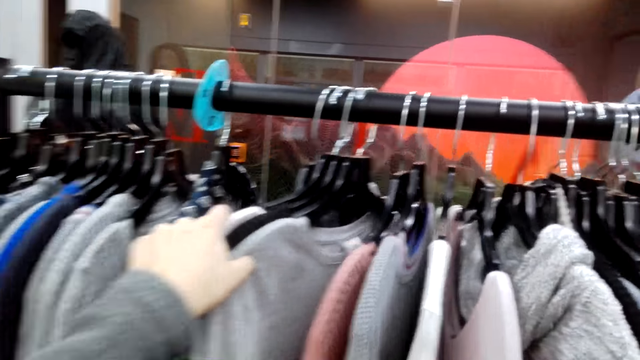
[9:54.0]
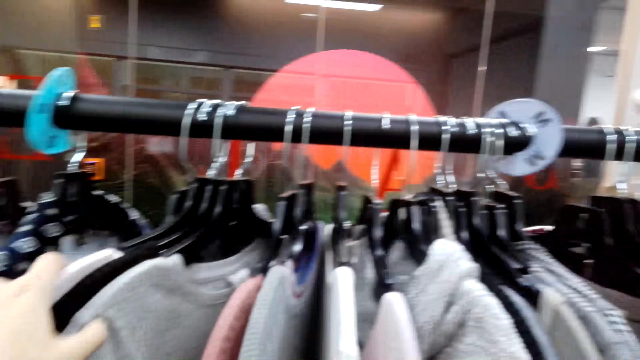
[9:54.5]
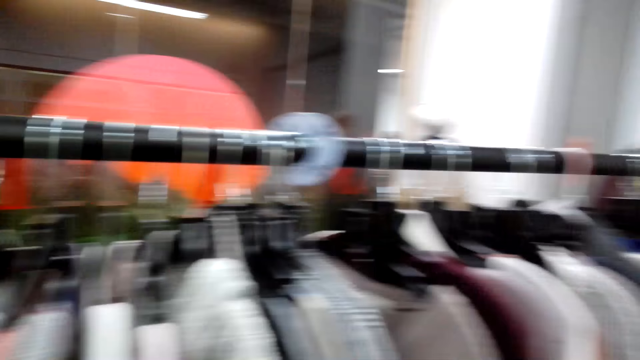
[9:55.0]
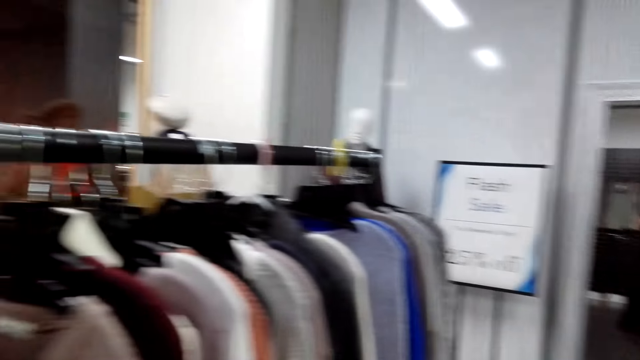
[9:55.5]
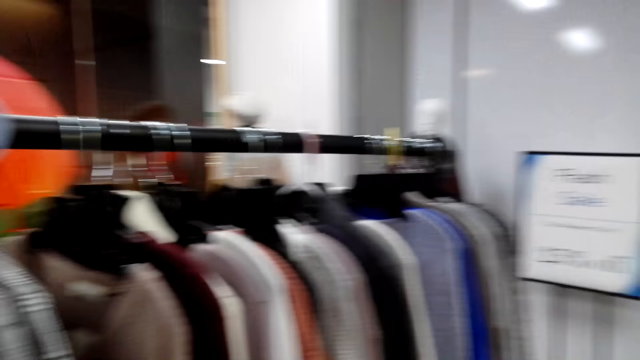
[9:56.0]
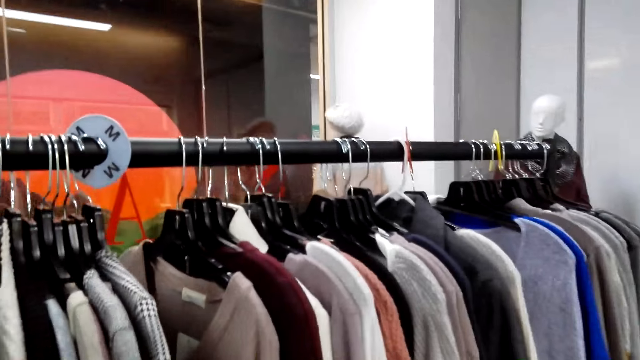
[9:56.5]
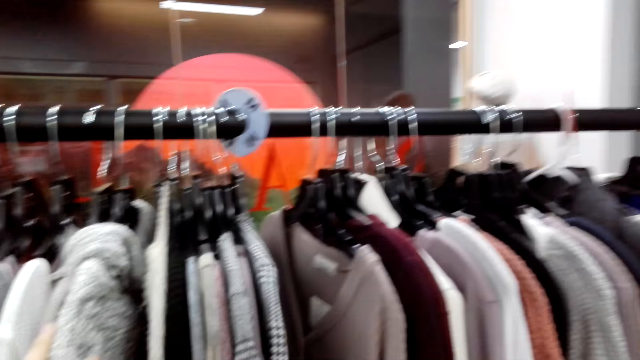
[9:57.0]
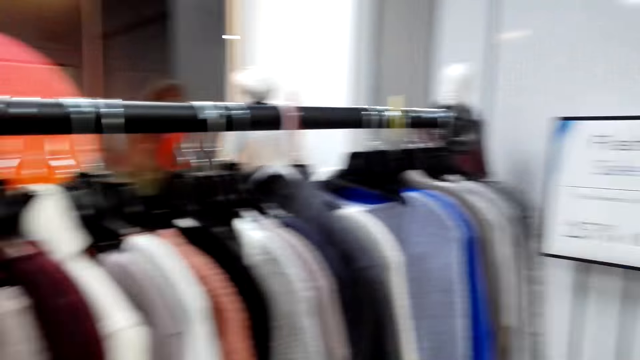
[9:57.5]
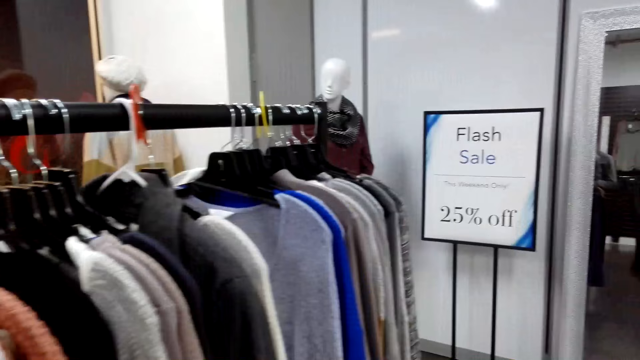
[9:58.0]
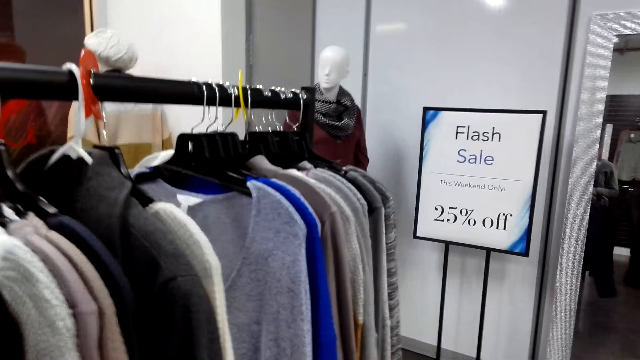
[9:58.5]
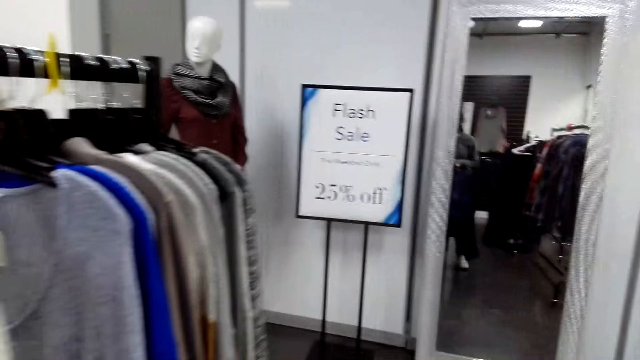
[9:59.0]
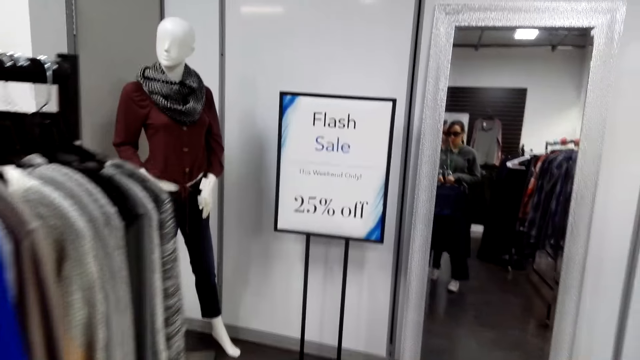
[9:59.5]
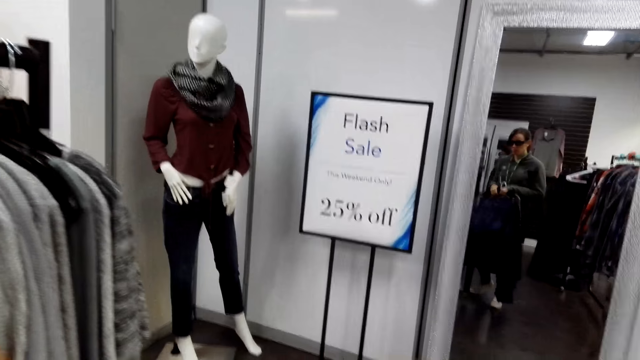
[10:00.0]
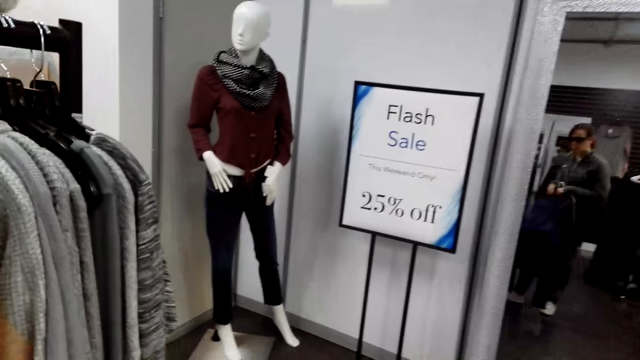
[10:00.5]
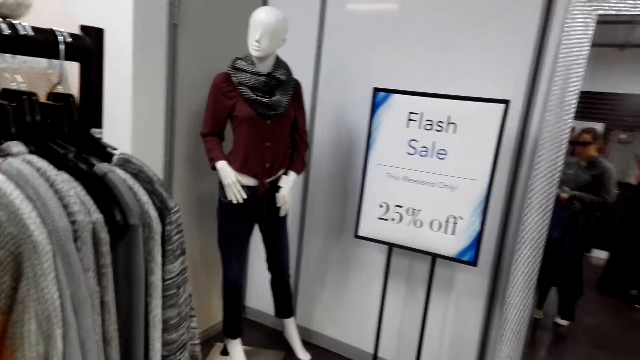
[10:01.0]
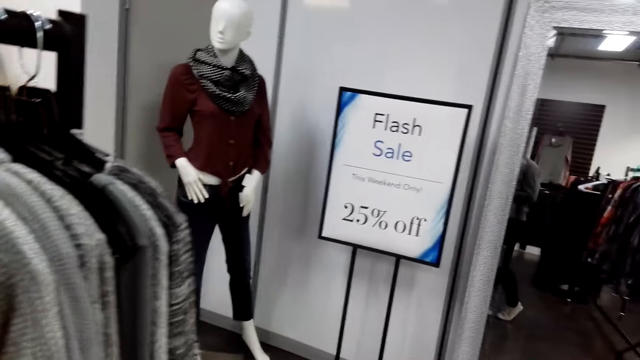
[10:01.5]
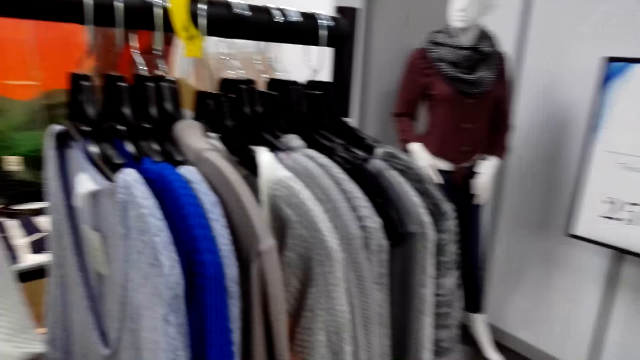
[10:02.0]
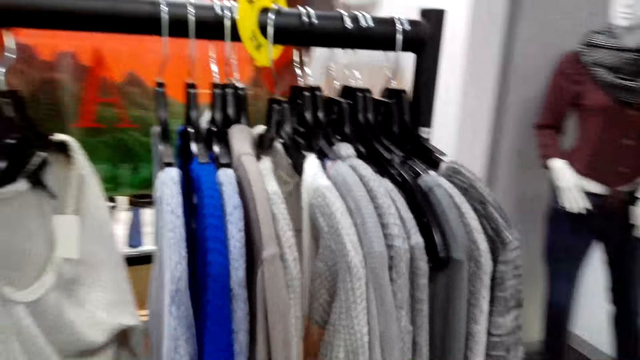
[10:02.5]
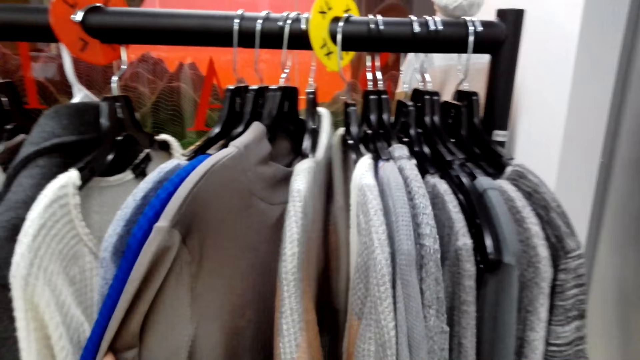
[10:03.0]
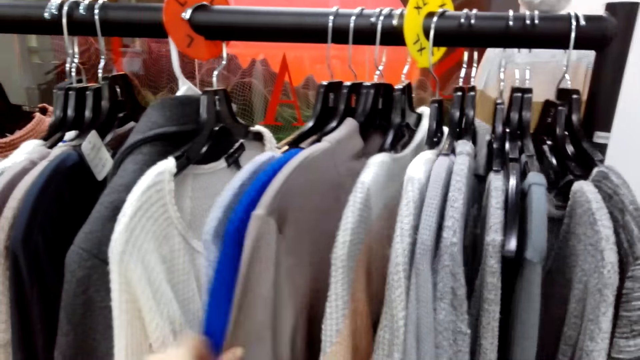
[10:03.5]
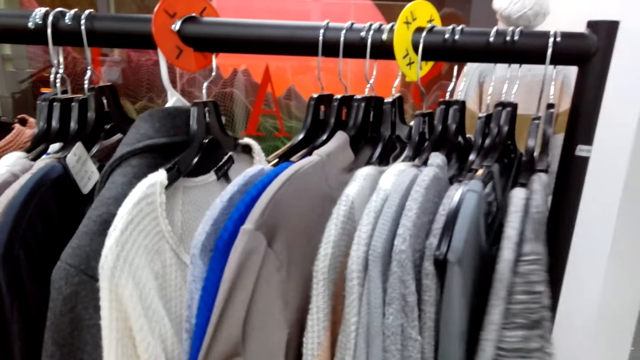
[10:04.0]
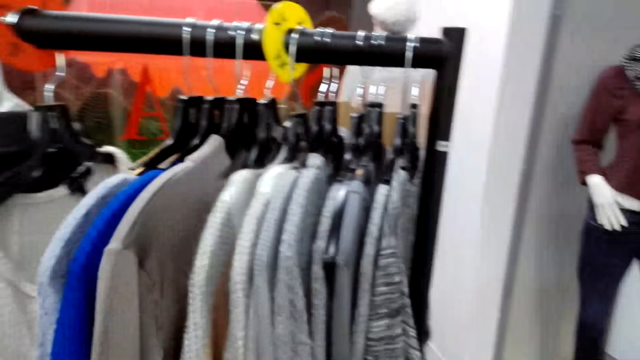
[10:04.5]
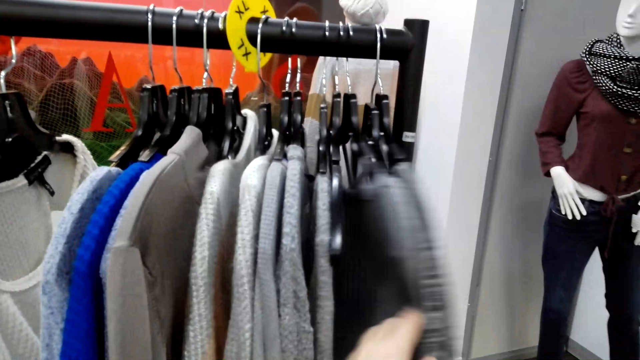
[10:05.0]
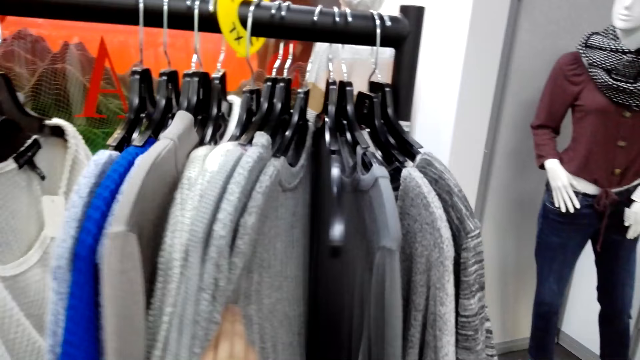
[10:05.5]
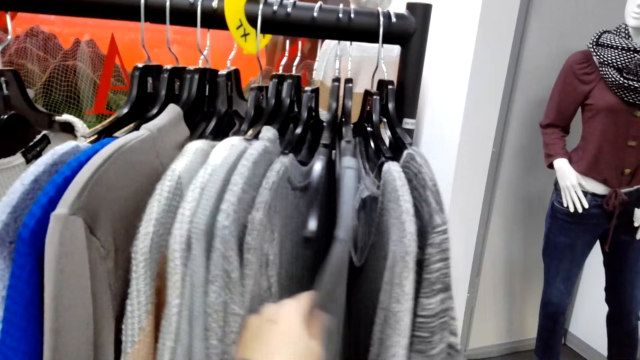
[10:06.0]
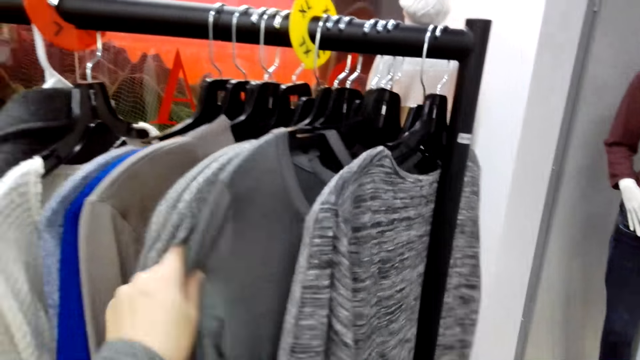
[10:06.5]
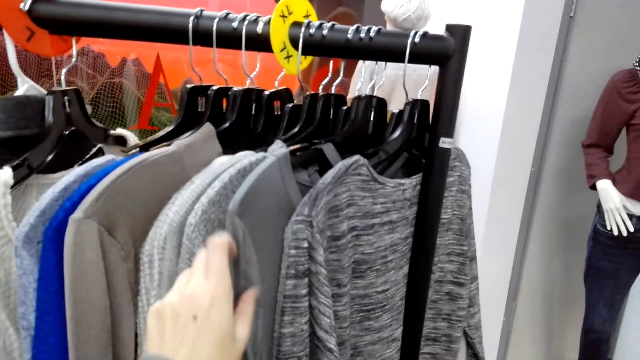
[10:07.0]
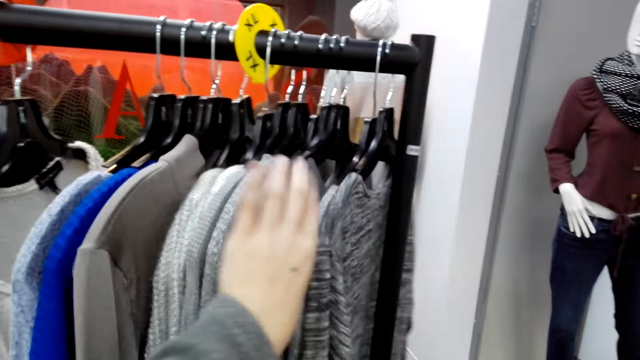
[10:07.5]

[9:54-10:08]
The camera wearer looks around. They move around. They touch the cloths.

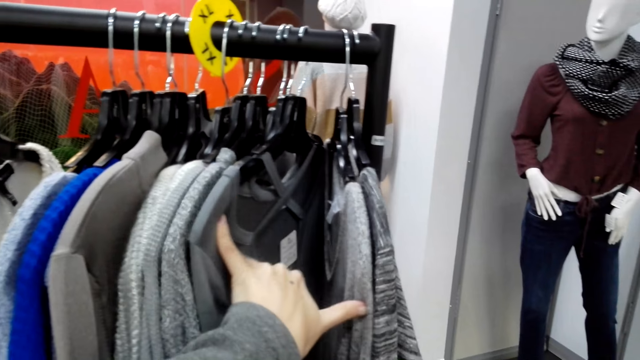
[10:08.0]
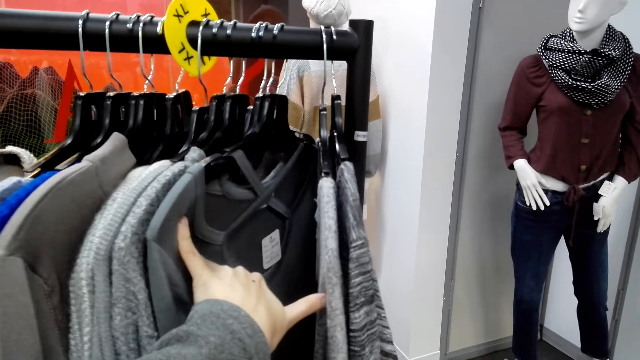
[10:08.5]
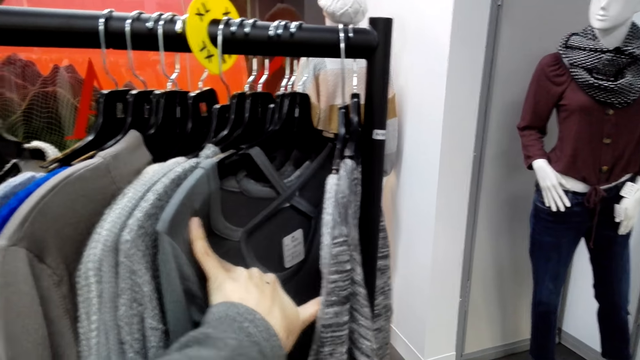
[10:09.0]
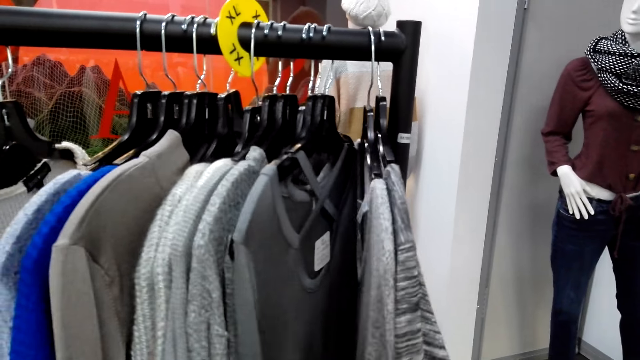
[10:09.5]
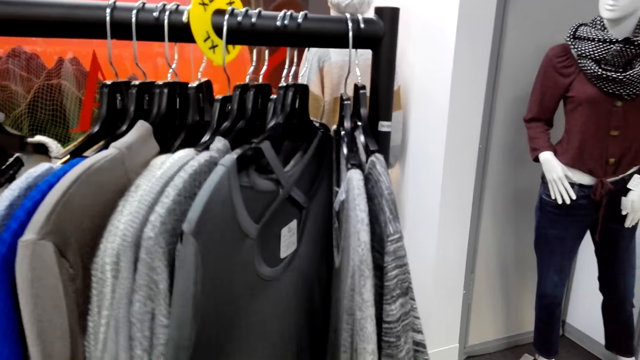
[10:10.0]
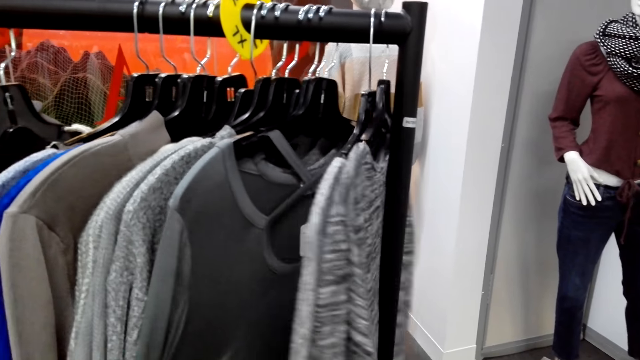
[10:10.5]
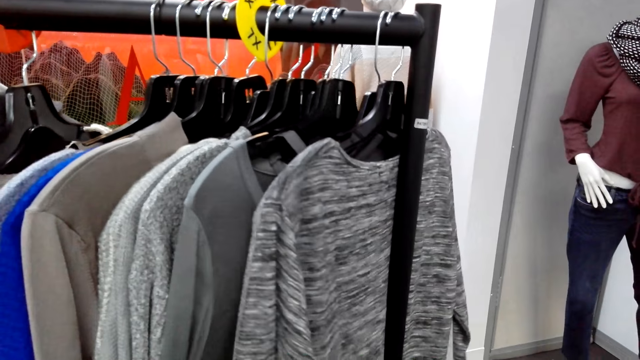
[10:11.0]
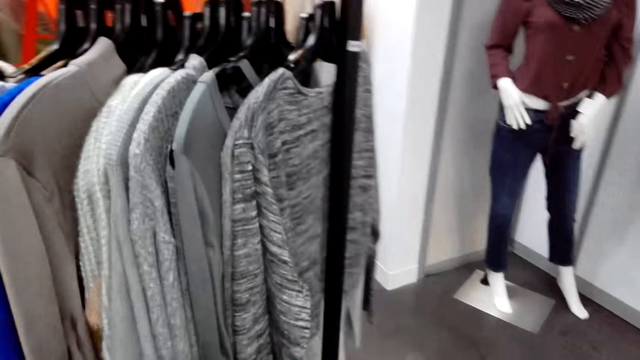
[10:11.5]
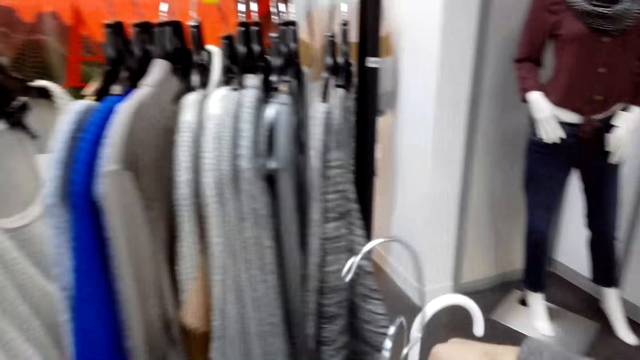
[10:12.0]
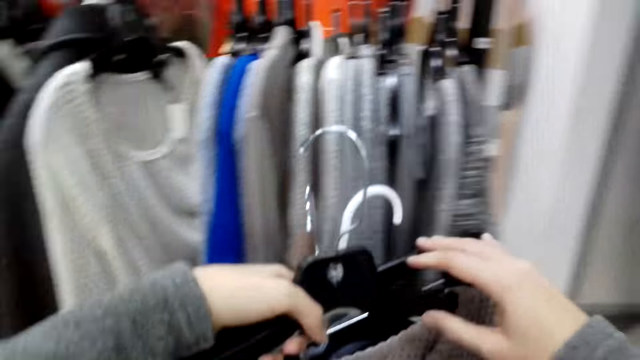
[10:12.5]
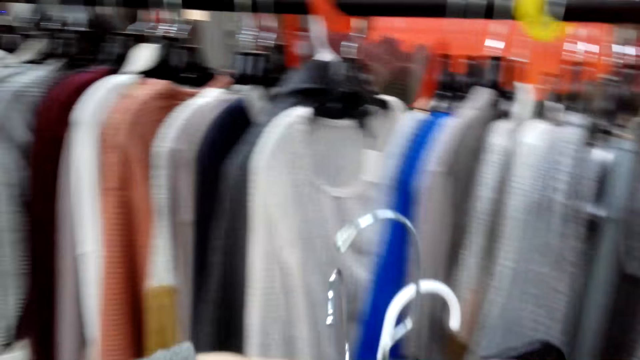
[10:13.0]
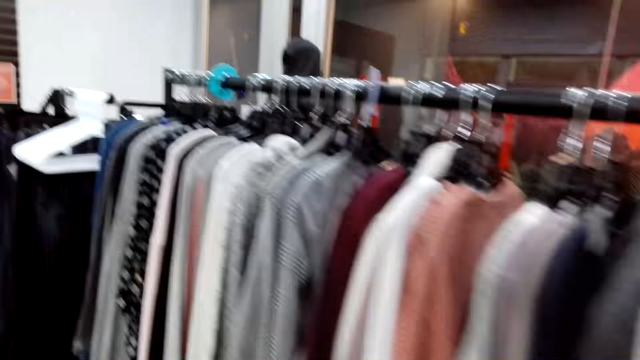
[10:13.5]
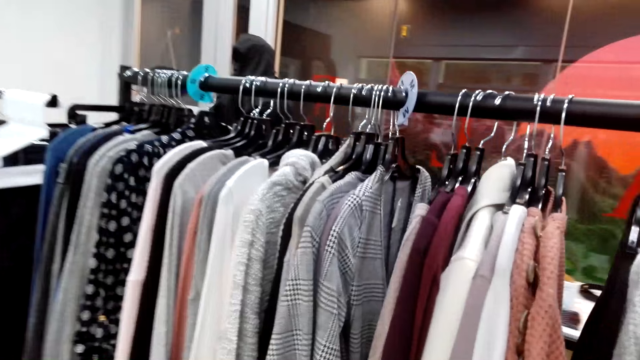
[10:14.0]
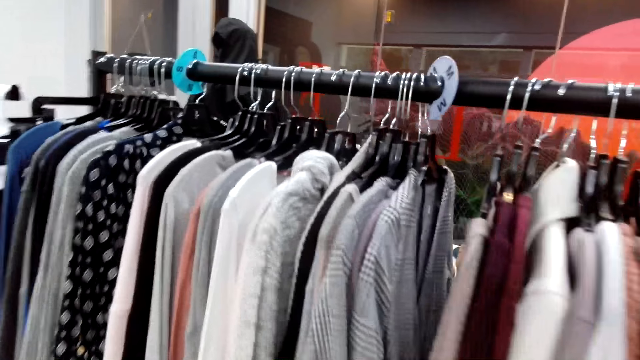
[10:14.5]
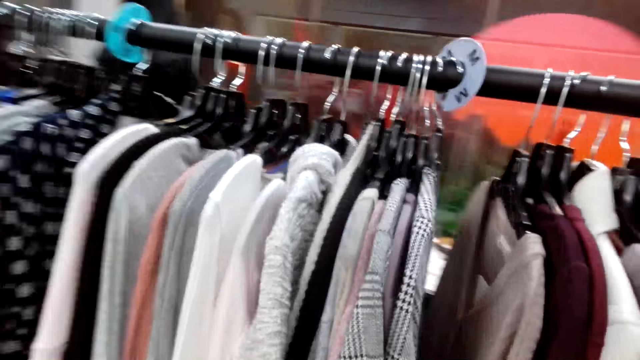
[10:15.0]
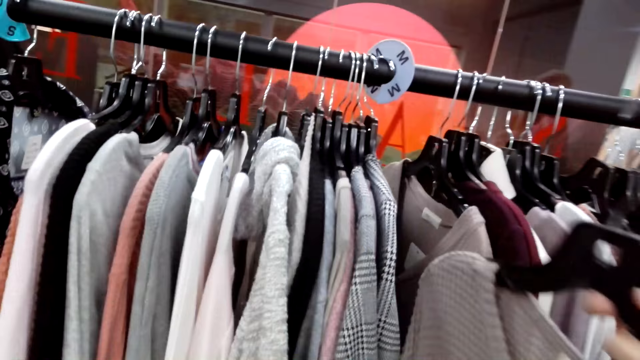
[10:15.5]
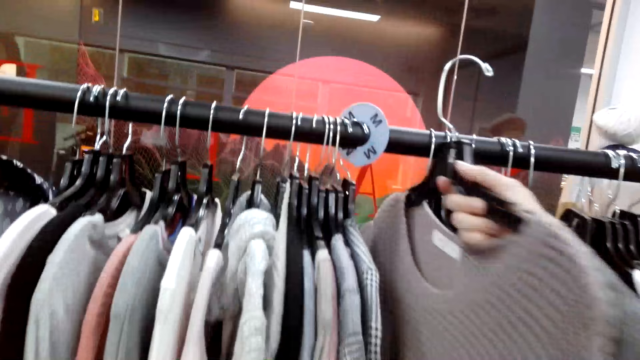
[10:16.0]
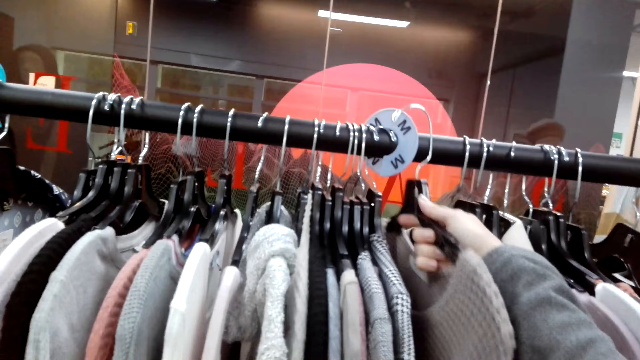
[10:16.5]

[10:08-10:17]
The camera wearer moves around.
